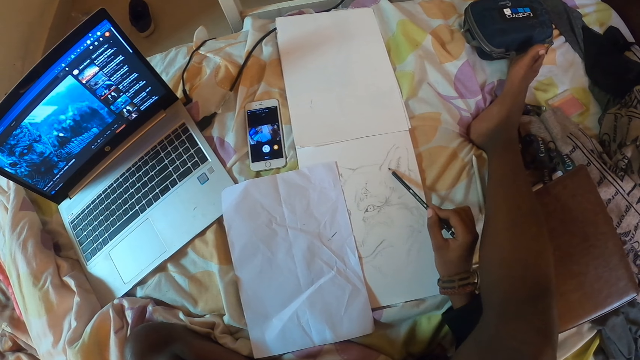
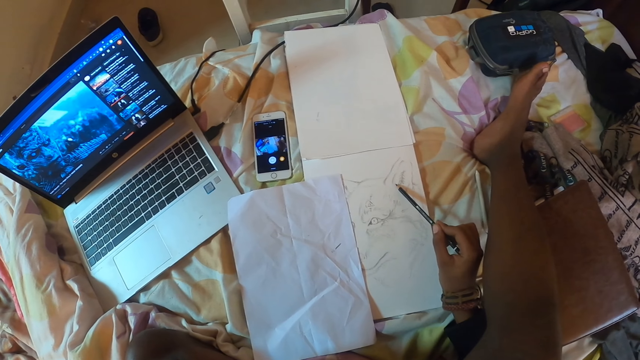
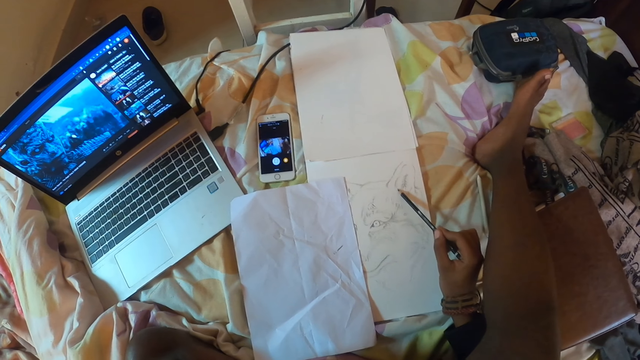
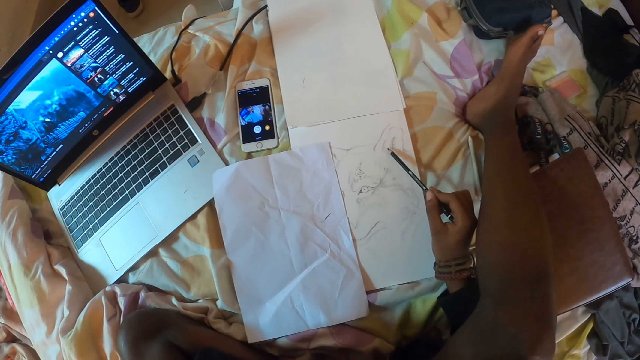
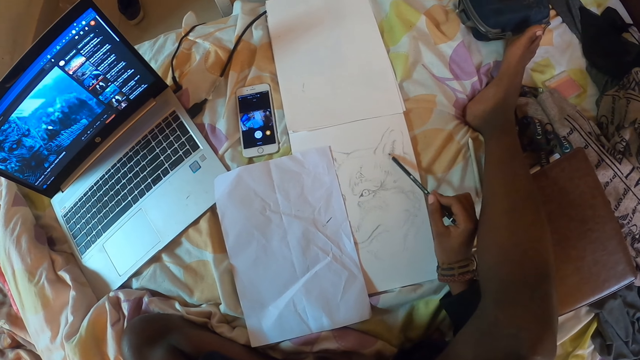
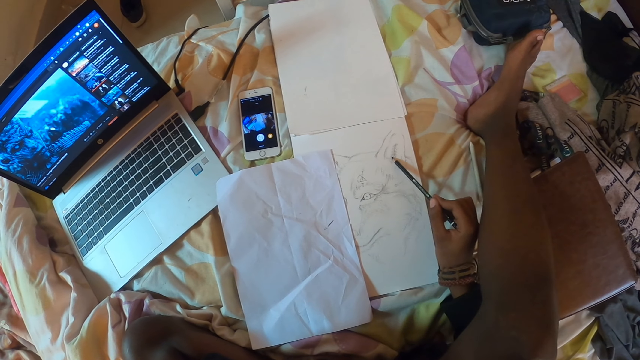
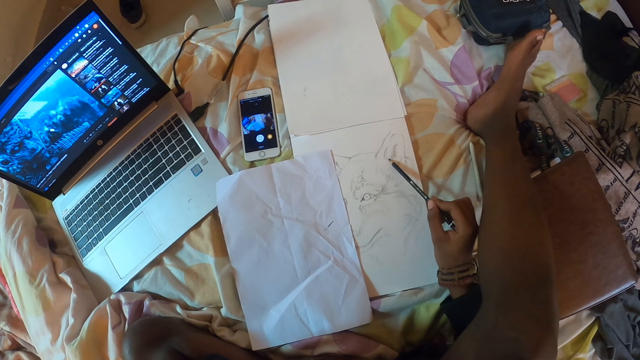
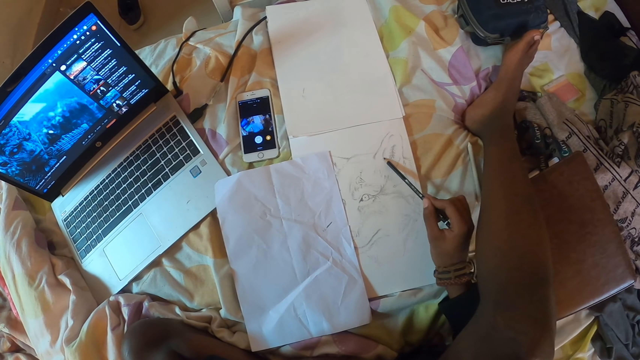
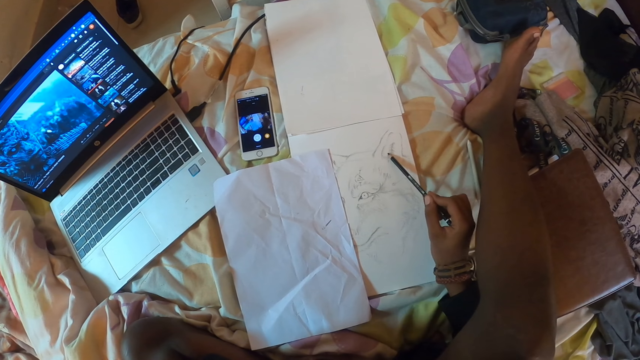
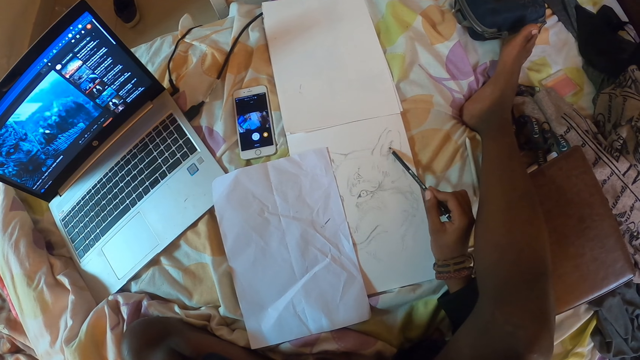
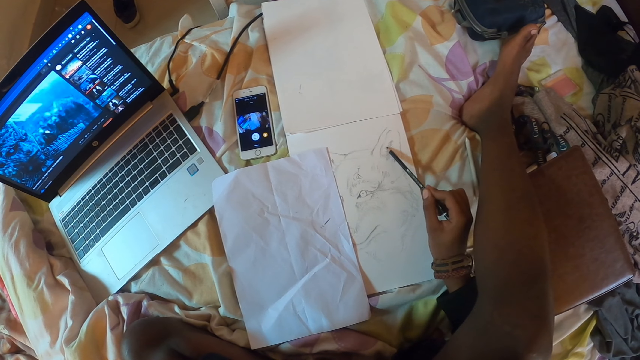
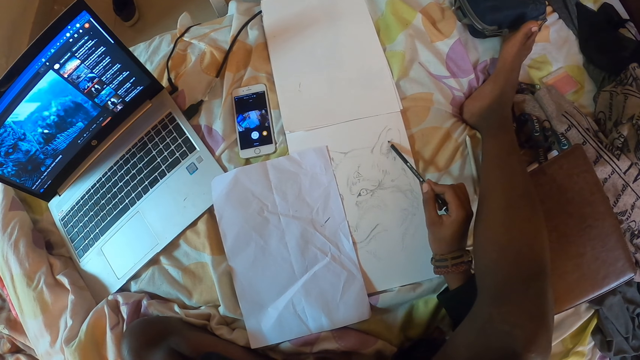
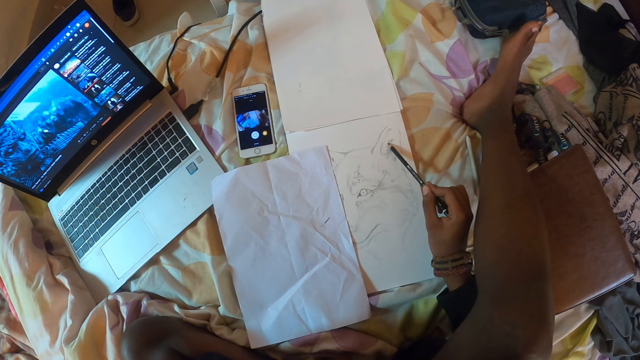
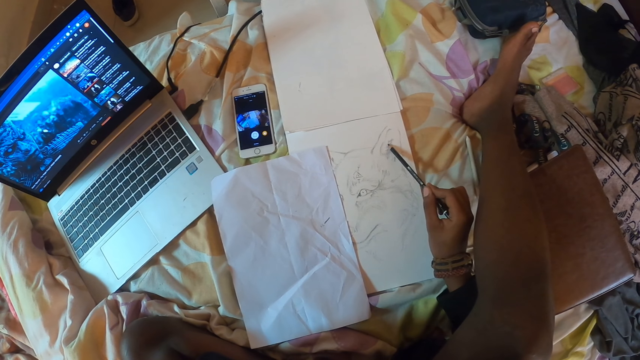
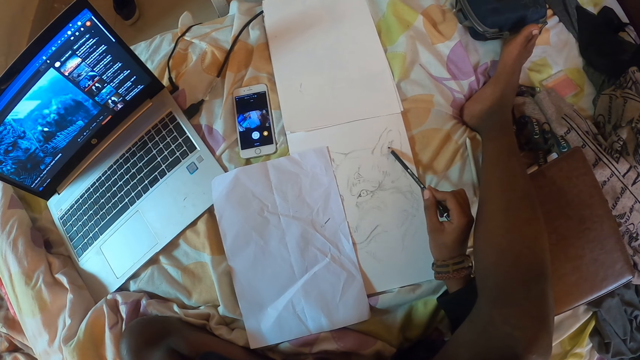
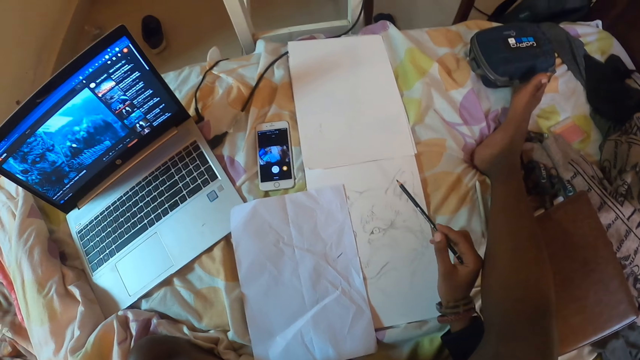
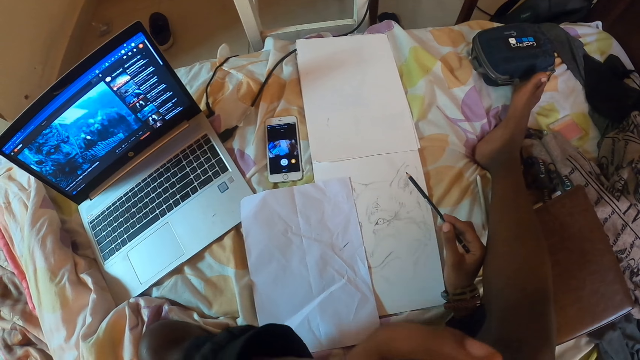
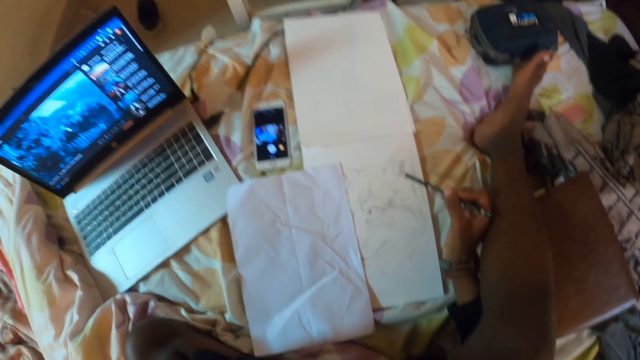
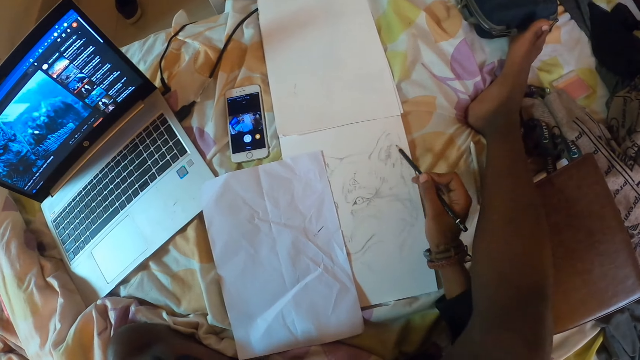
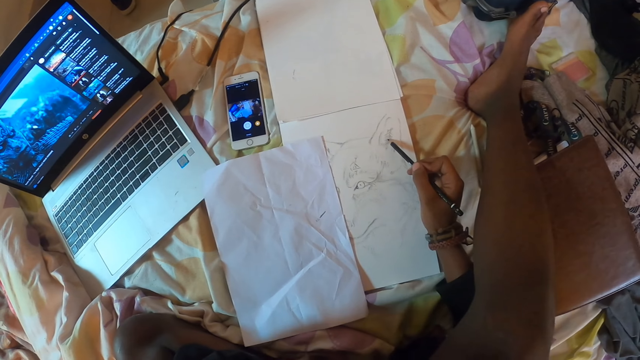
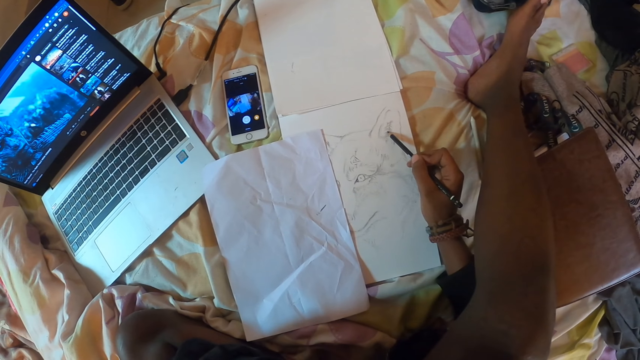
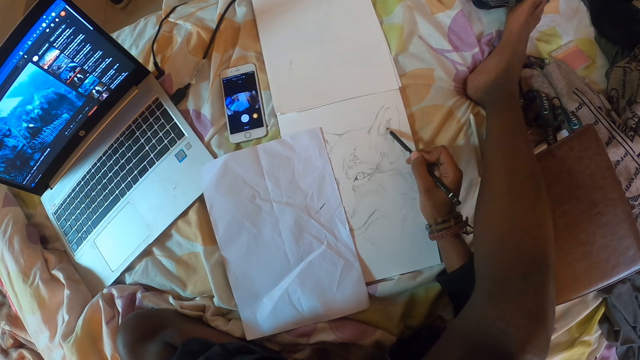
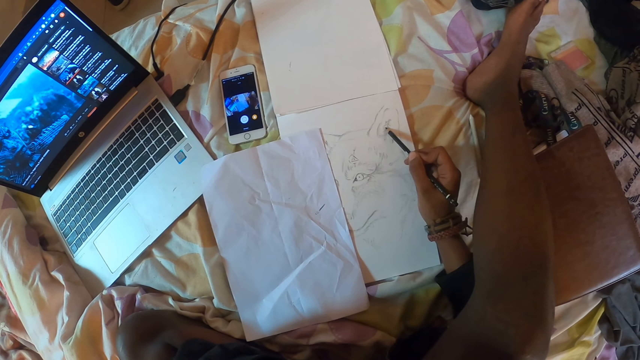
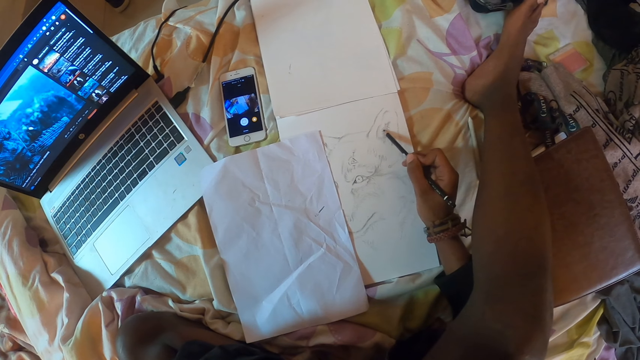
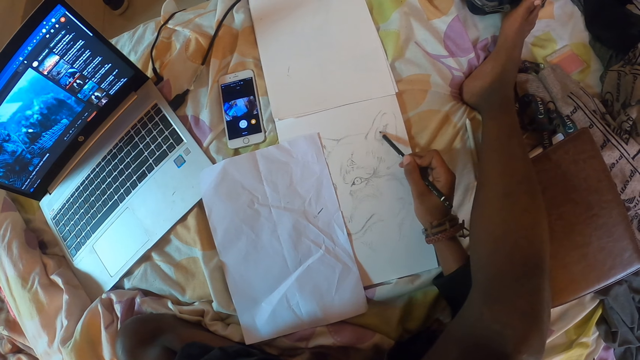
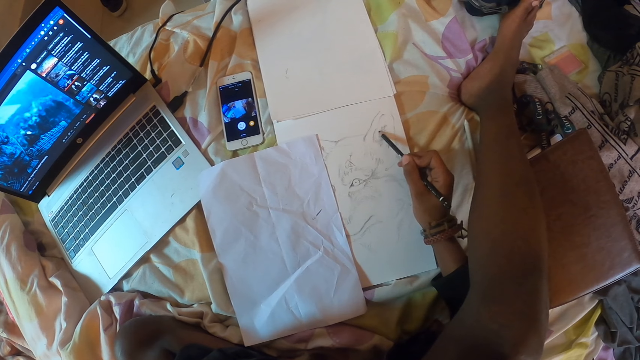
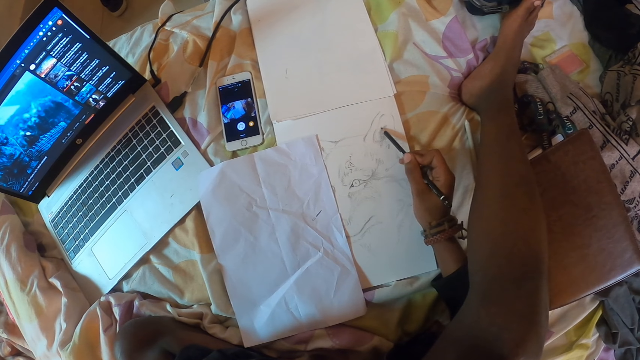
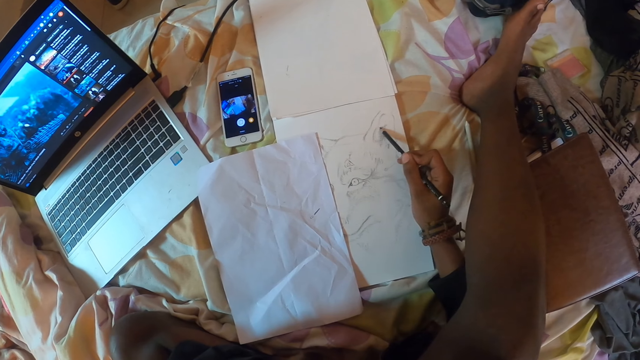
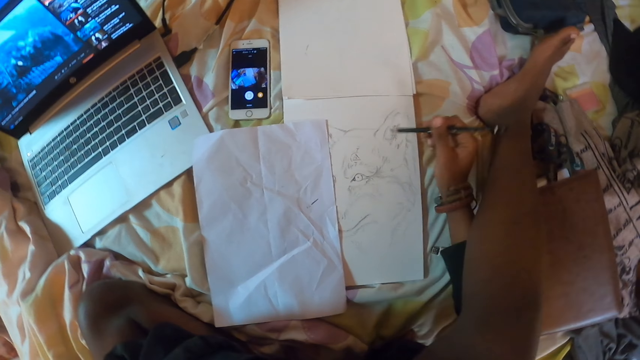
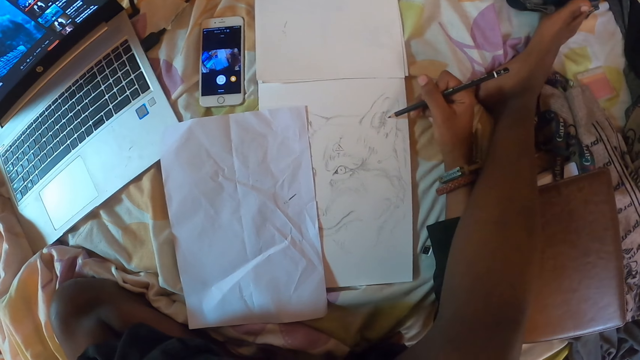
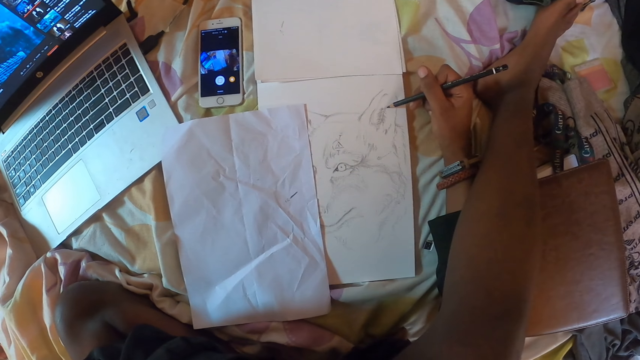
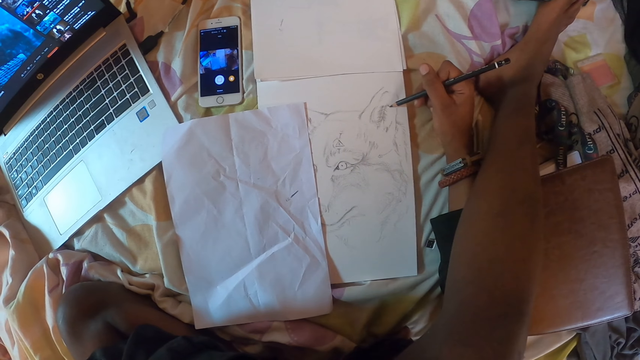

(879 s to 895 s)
The camera wearer adjusts the pencil color on his right hand. He draws the art with the pencil color.

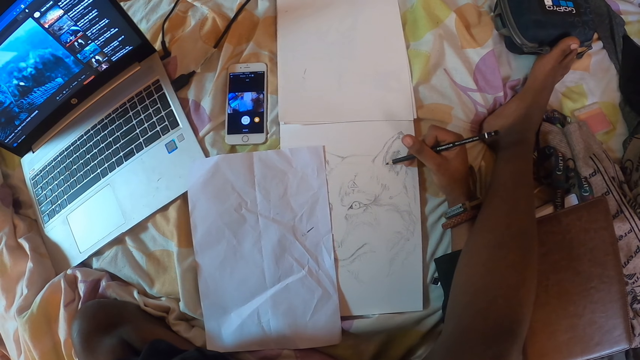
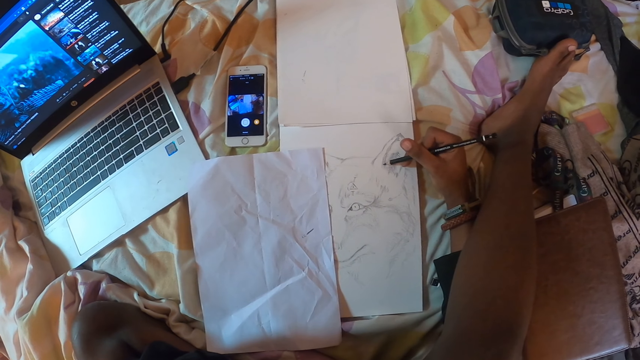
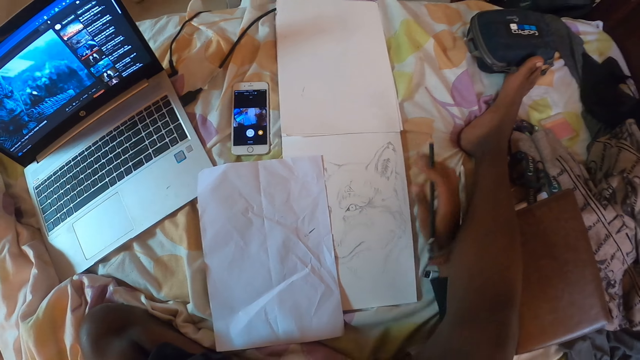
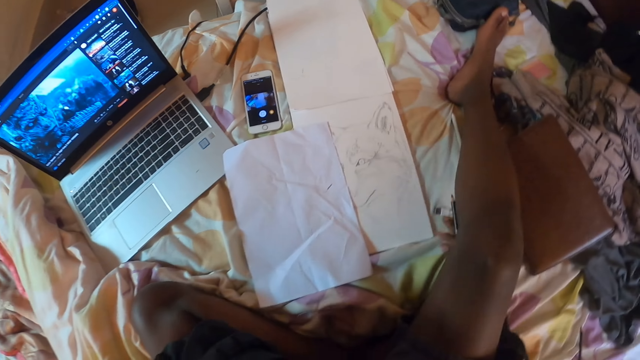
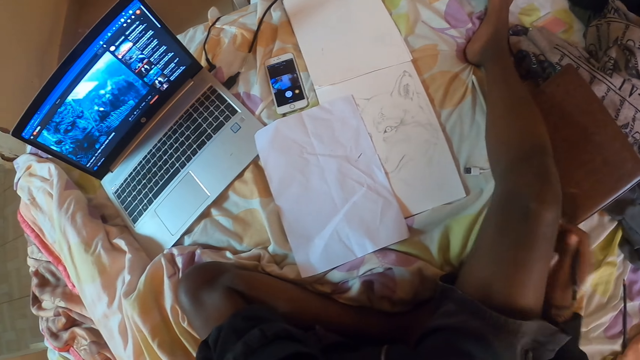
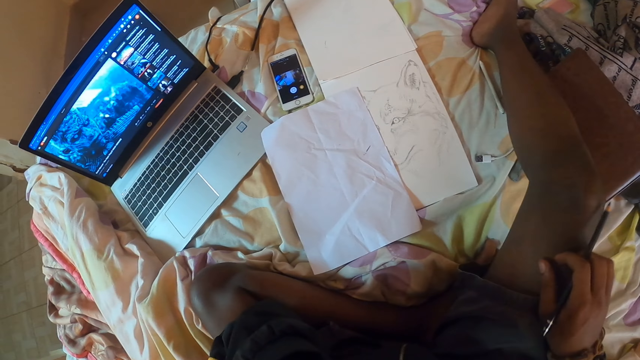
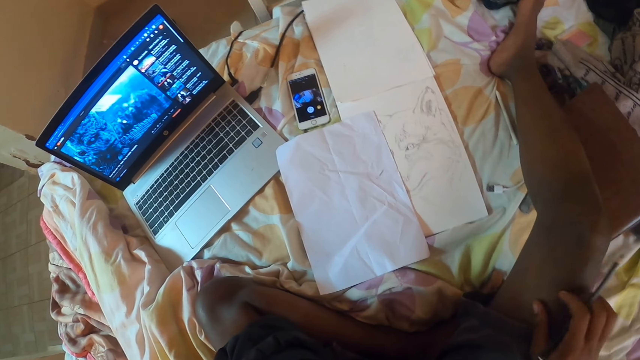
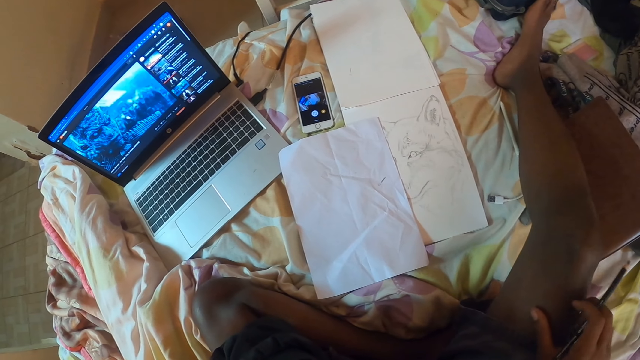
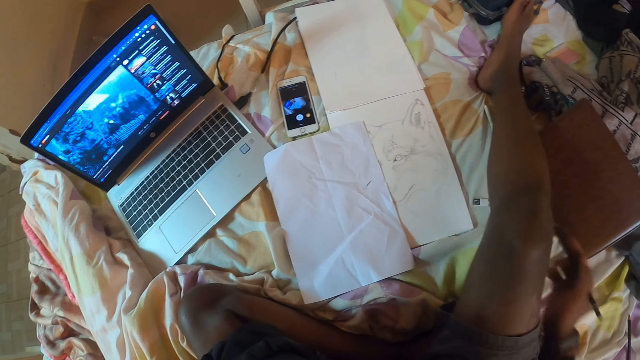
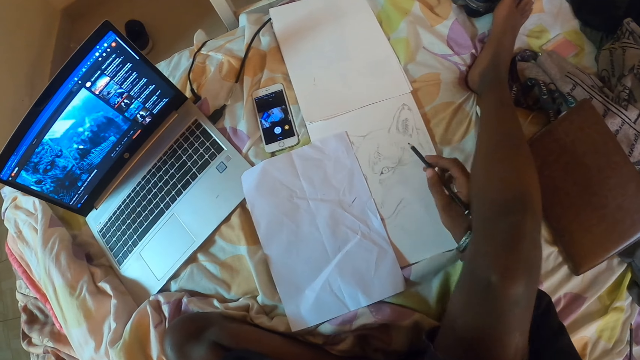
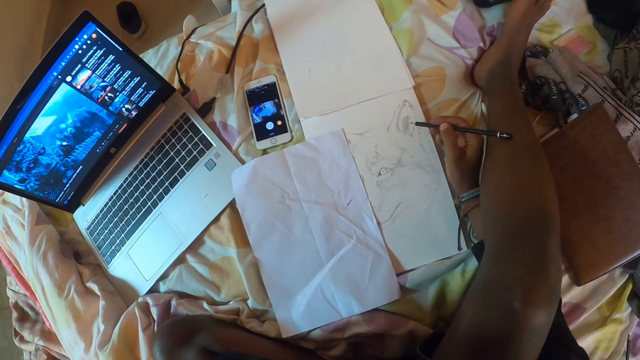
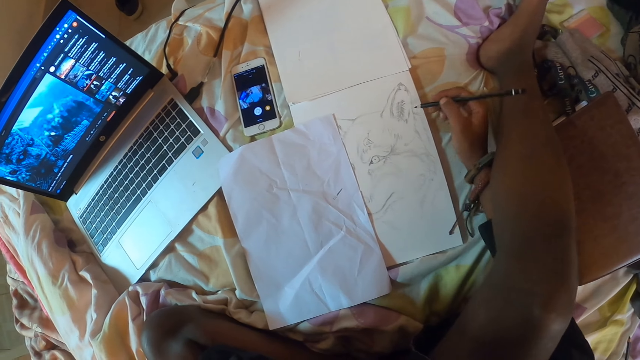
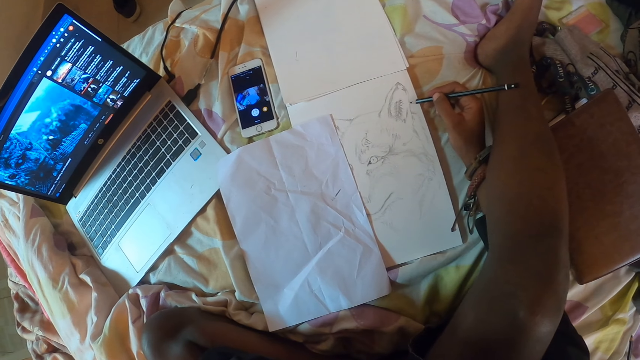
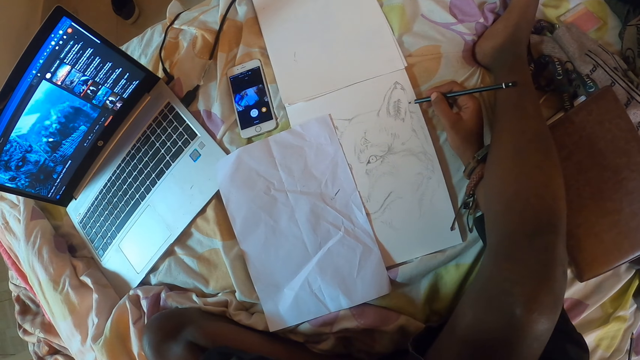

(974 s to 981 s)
The camera wearer moves his hand. He rubs his thigh with his right hand. He draws the art with the pencil color.
